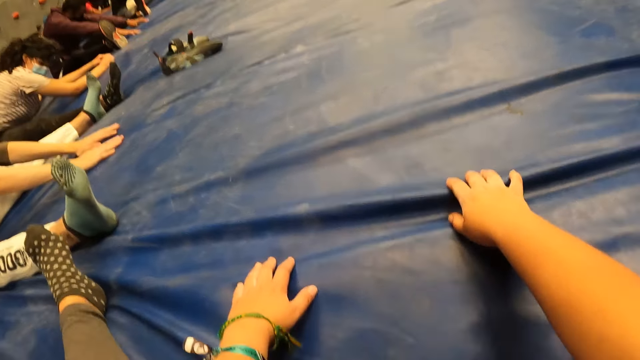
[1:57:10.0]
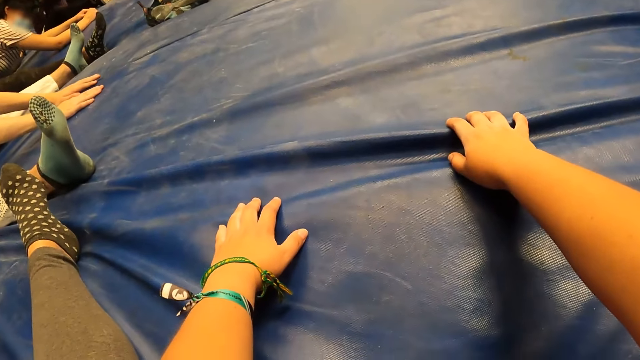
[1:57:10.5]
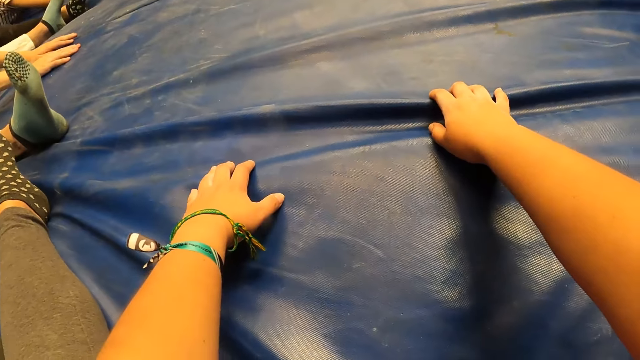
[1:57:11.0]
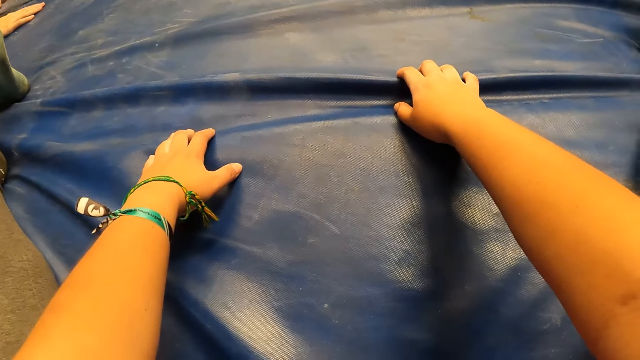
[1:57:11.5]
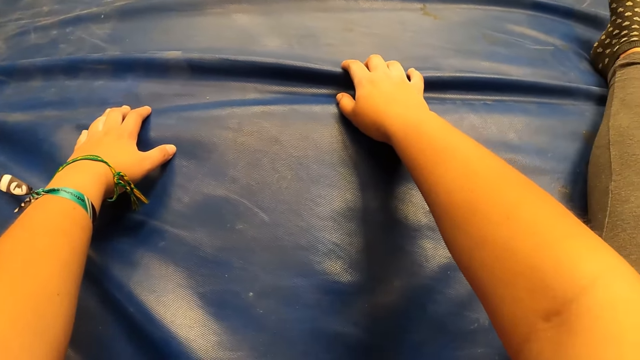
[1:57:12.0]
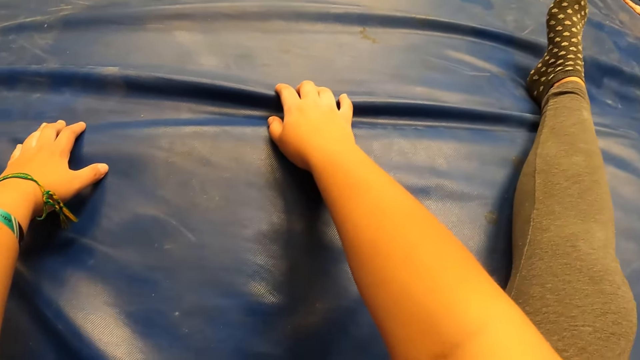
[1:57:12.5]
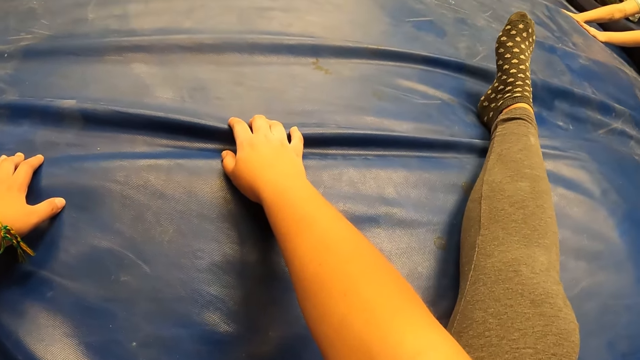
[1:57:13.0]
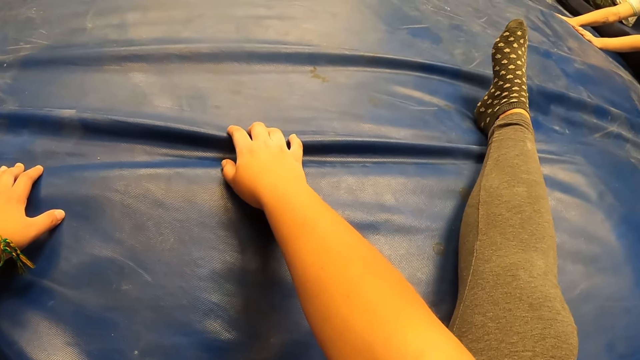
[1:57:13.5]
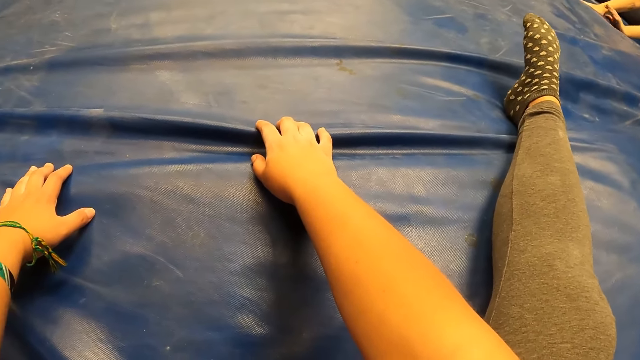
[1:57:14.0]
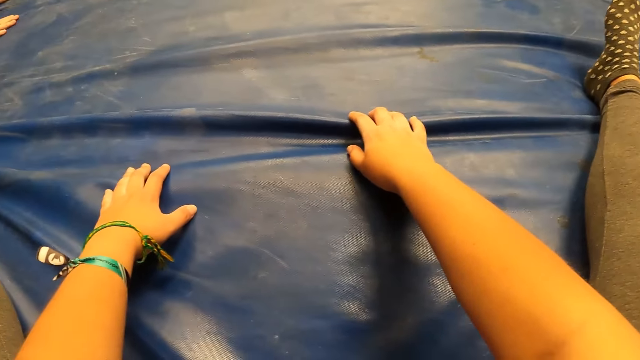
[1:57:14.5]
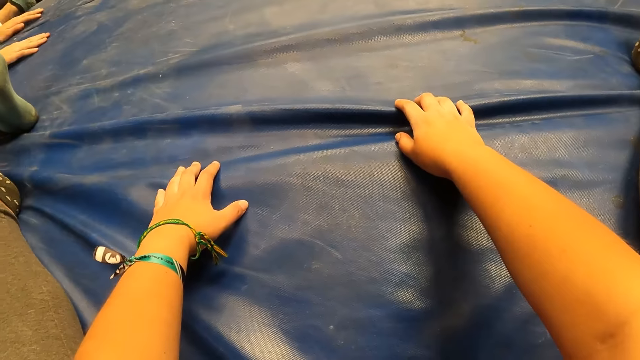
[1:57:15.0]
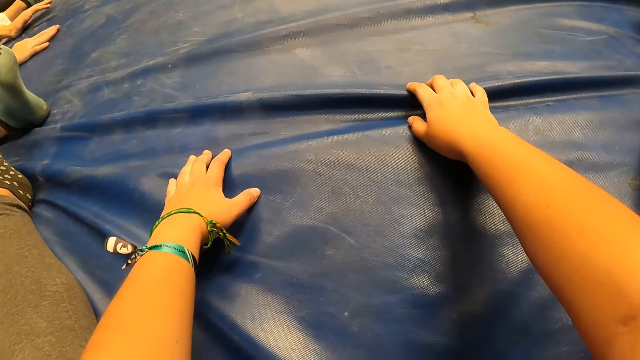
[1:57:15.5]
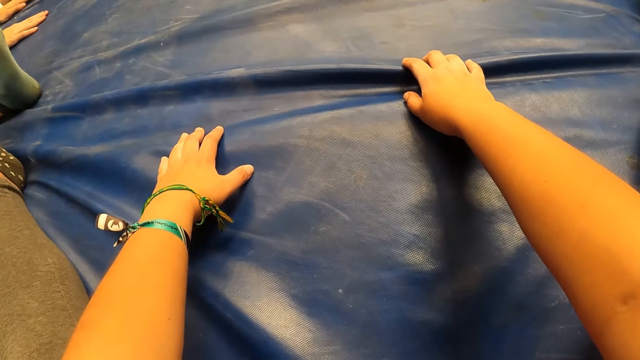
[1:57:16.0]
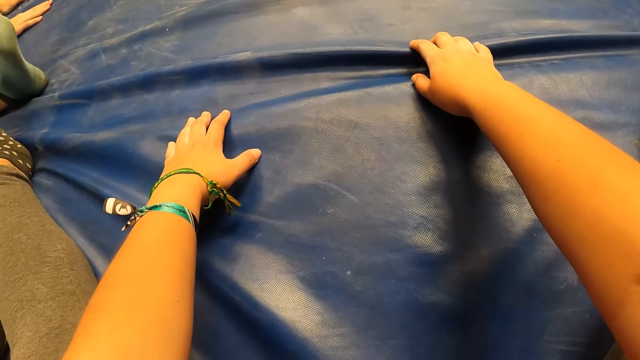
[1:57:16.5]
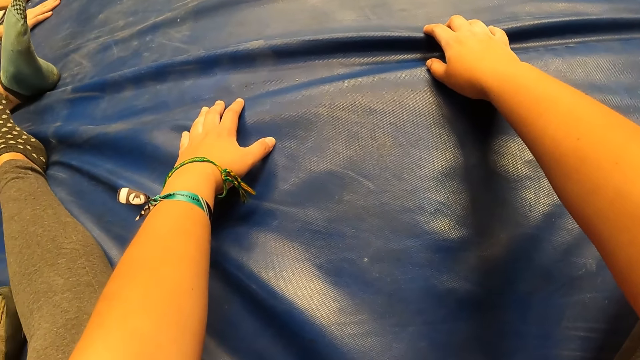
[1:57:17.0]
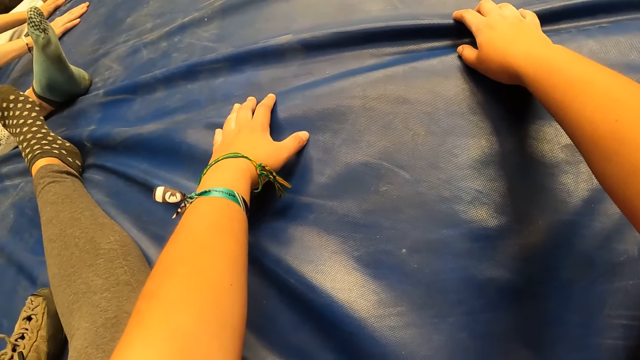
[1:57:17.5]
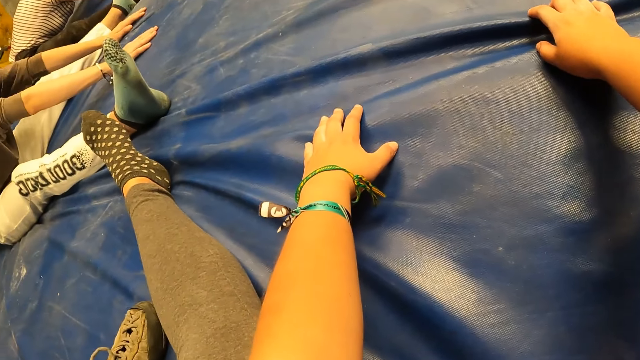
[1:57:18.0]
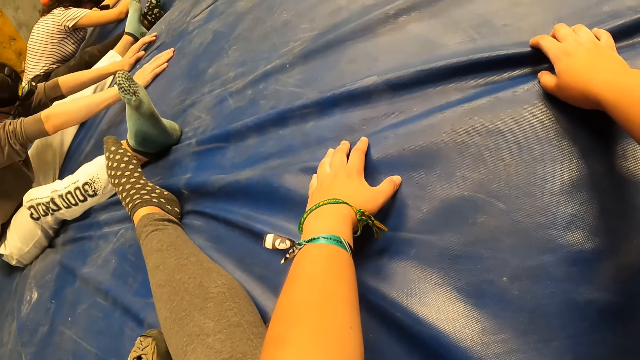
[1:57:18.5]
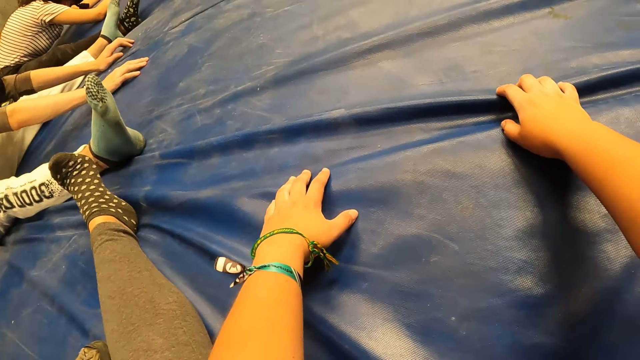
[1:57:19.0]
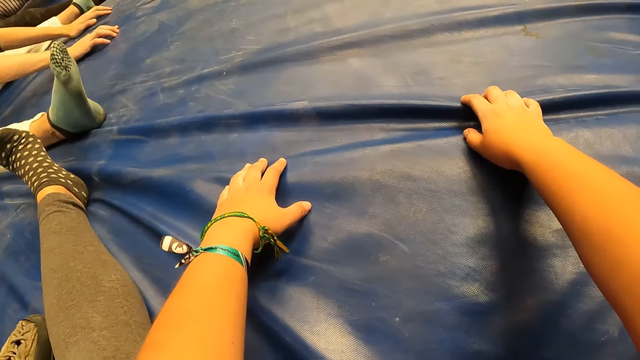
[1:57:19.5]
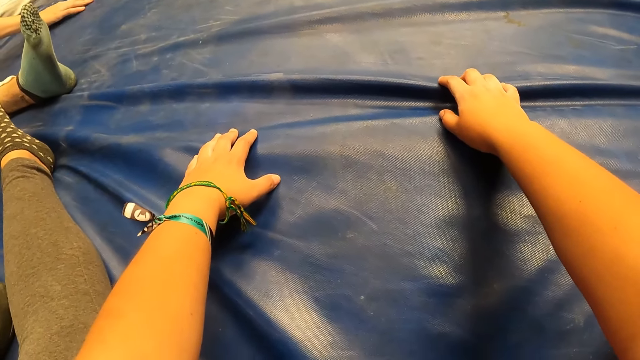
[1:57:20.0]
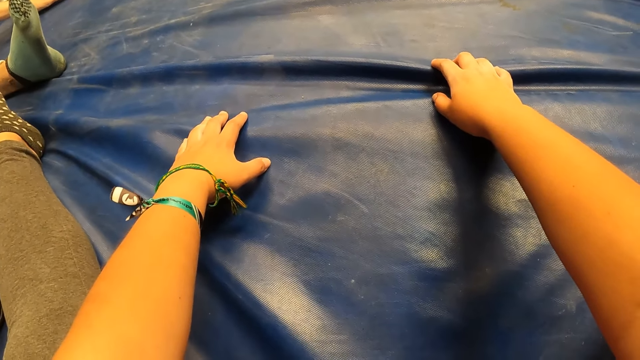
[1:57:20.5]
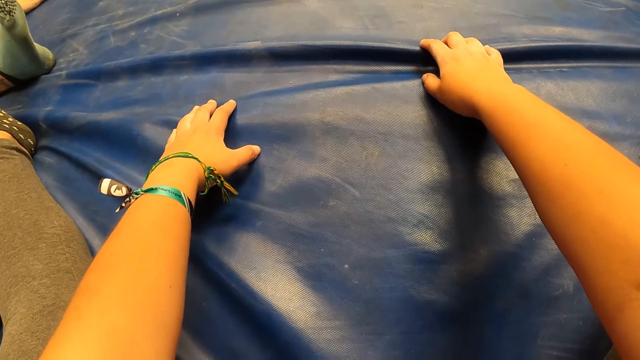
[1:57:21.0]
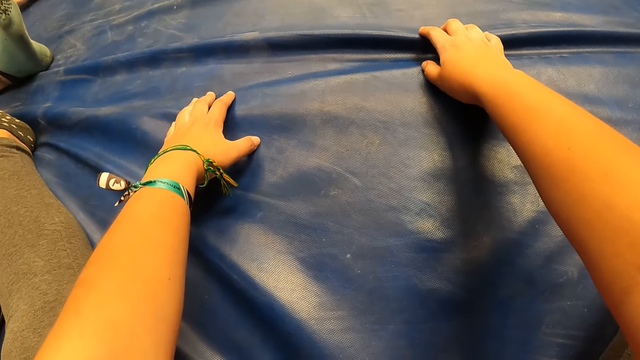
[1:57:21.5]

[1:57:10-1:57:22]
The camera wearer lowers his head.

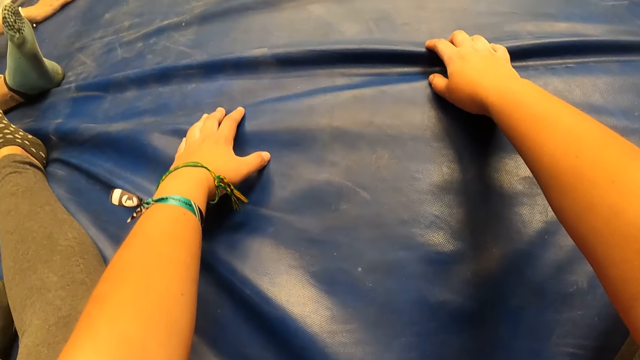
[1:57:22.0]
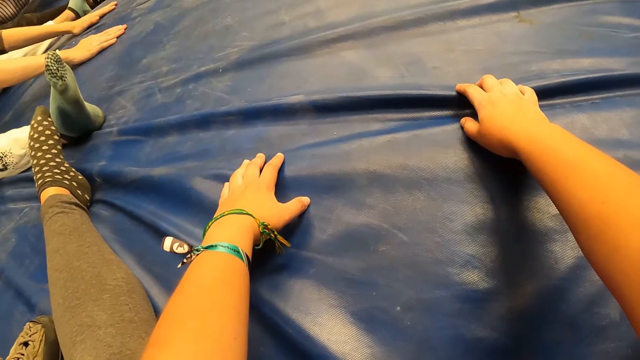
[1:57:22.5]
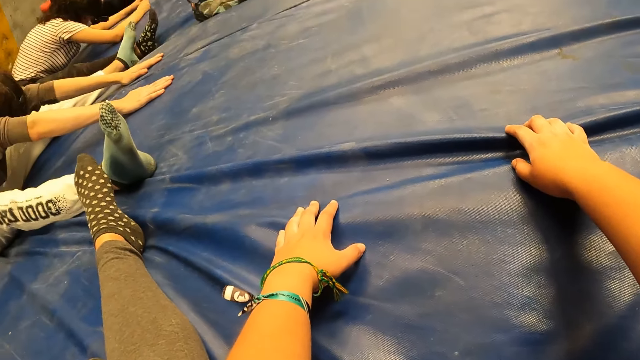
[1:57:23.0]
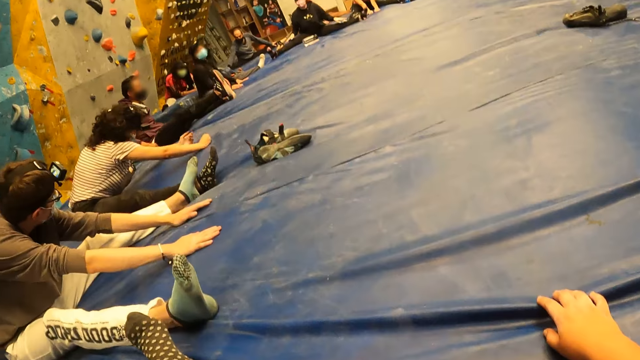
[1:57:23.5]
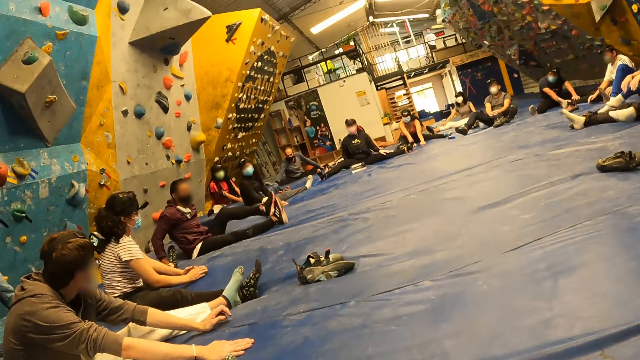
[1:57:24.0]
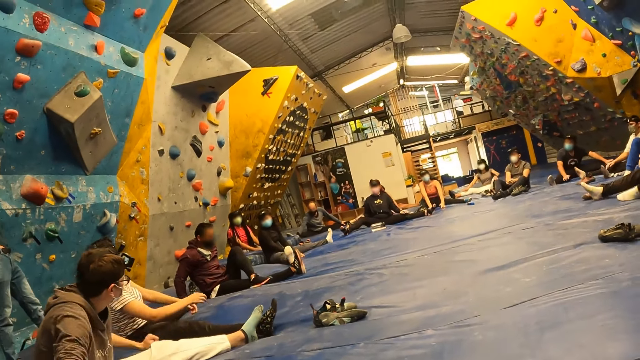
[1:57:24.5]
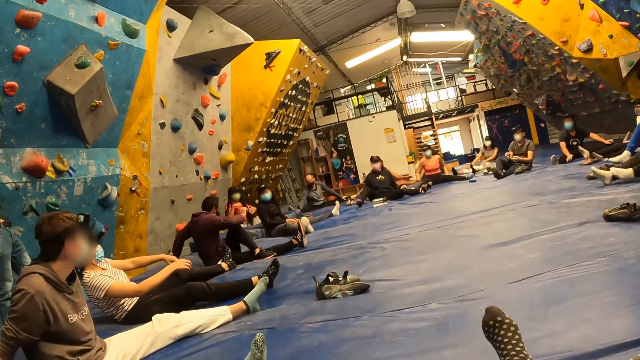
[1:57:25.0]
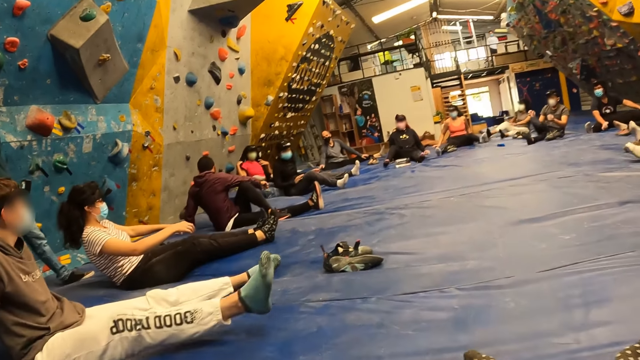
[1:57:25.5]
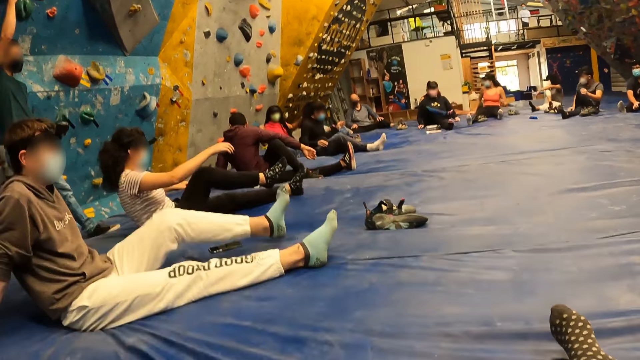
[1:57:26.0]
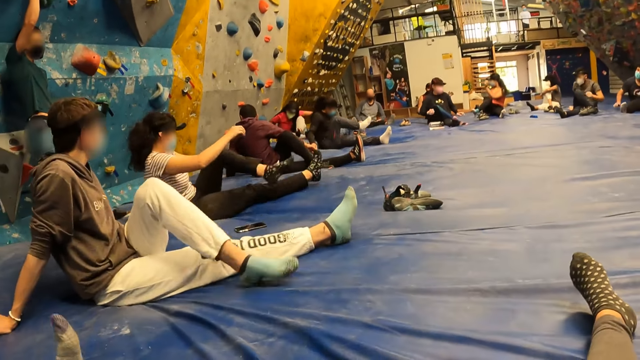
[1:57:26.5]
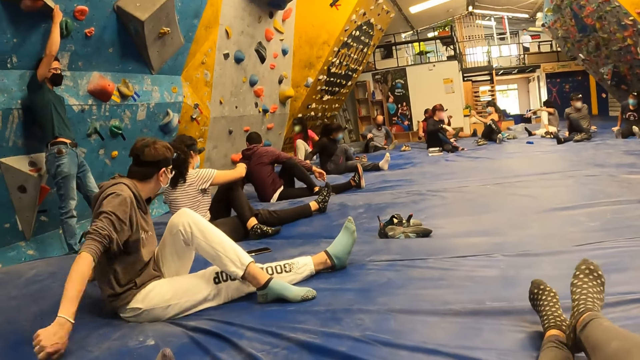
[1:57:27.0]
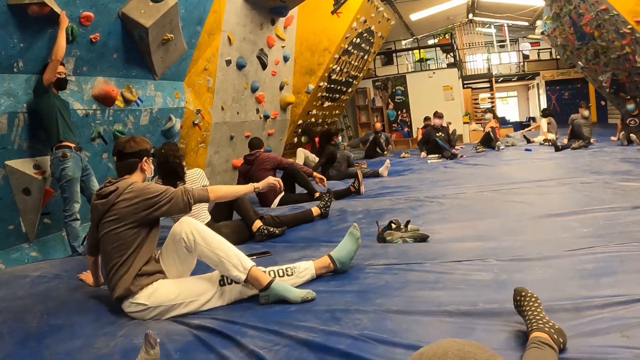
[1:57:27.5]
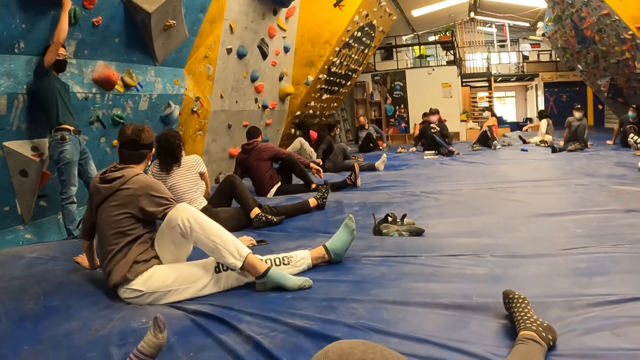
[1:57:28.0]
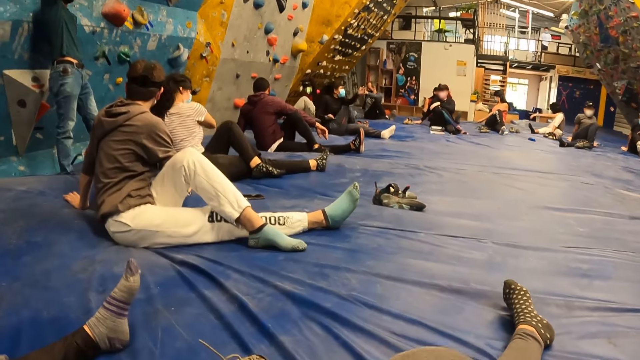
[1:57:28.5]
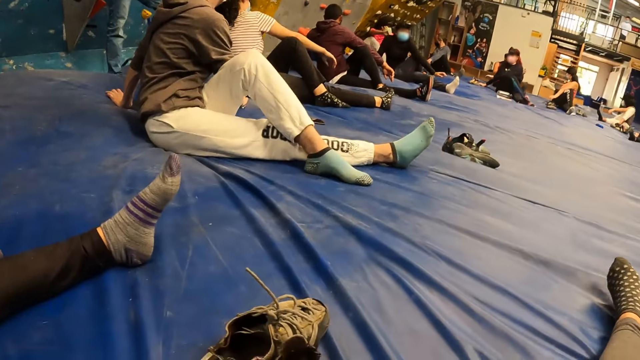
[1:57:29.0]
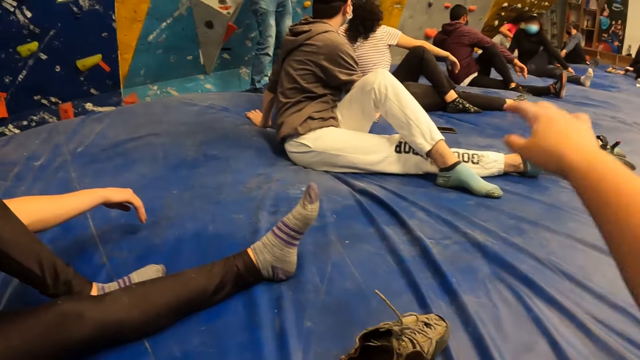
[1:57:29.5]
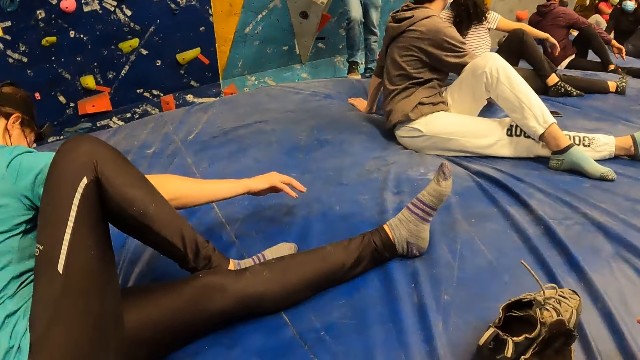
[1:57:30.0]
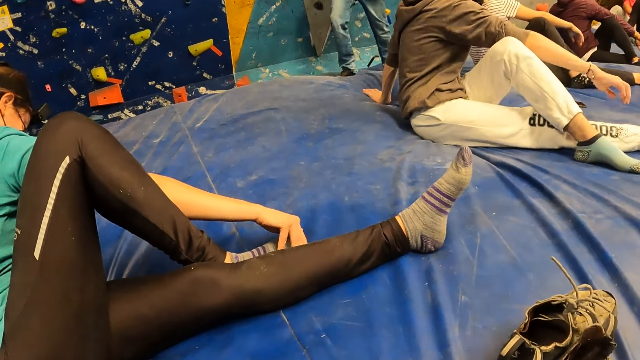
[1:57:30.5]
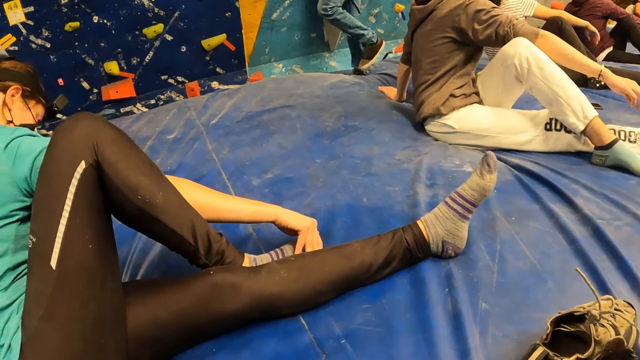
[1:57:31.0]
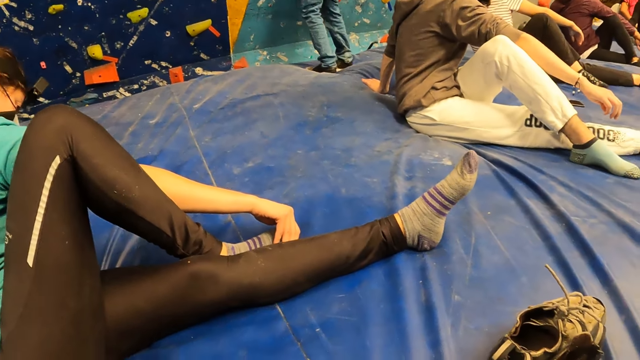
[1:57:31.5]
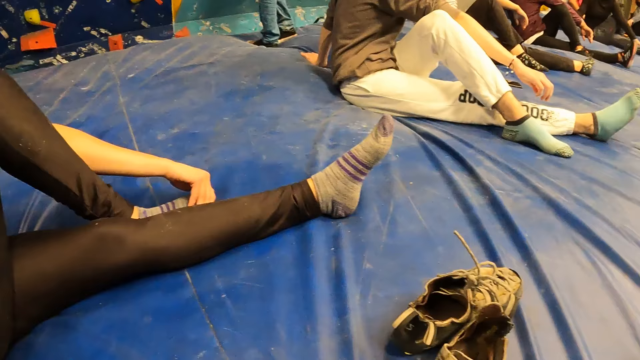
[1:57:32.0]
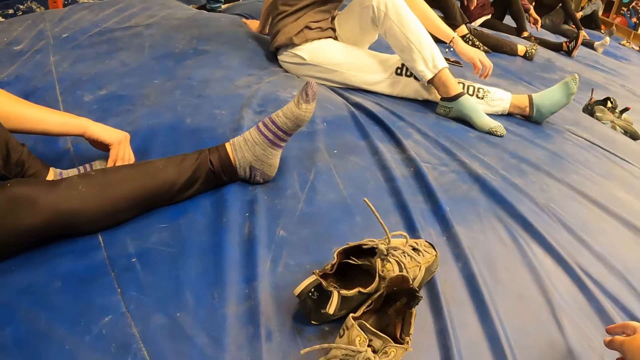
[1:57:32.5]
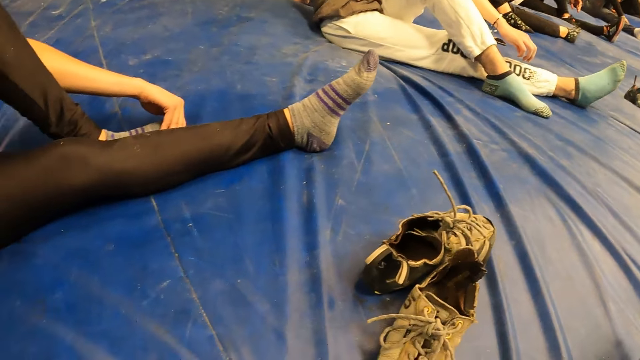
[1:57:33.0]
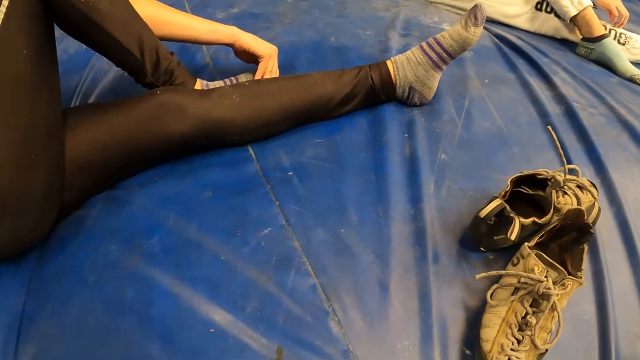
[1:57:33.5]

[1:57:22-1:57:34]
A person exercises. Another person exercises. Another person moves around.
